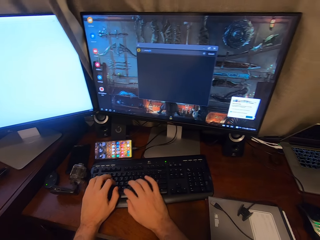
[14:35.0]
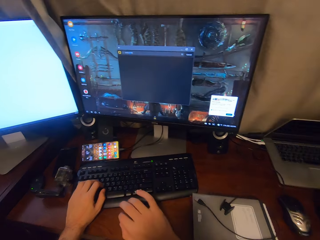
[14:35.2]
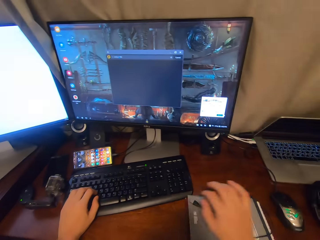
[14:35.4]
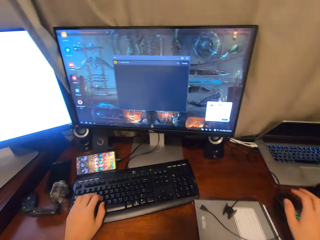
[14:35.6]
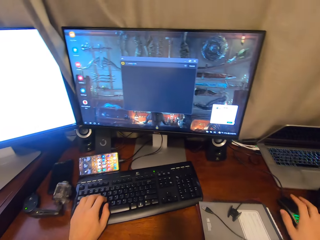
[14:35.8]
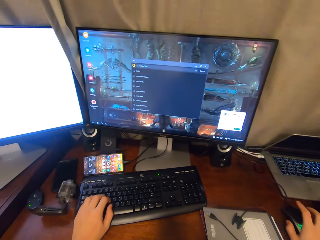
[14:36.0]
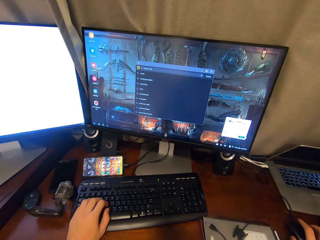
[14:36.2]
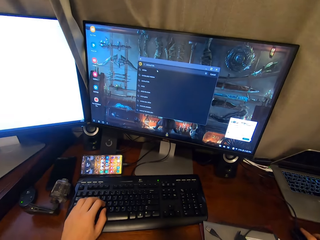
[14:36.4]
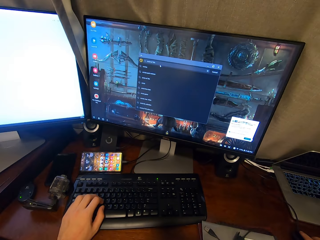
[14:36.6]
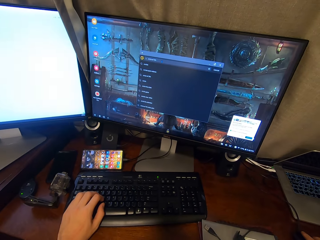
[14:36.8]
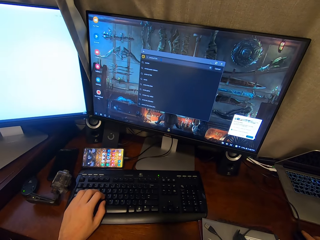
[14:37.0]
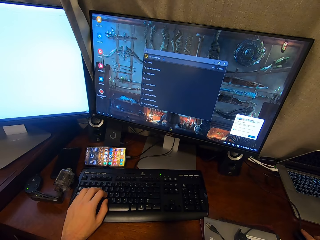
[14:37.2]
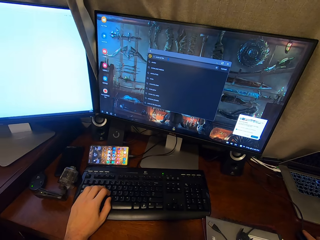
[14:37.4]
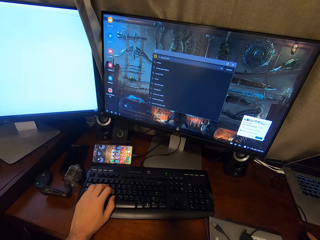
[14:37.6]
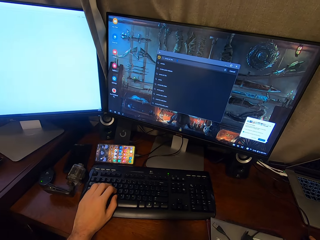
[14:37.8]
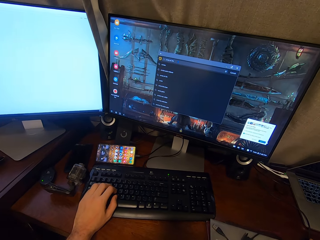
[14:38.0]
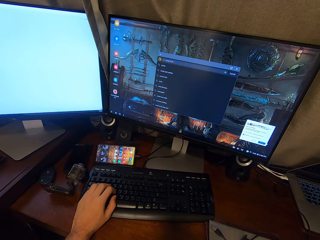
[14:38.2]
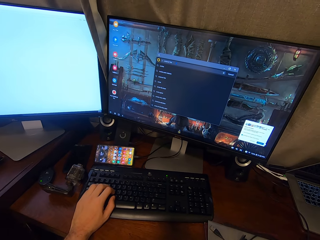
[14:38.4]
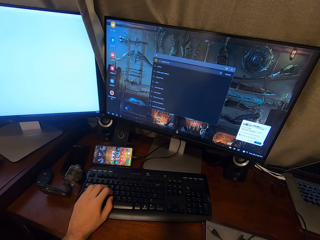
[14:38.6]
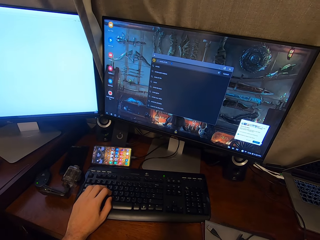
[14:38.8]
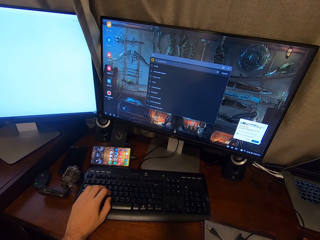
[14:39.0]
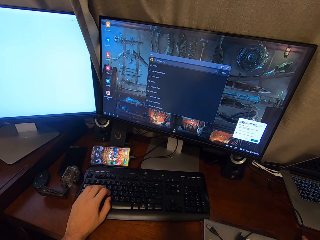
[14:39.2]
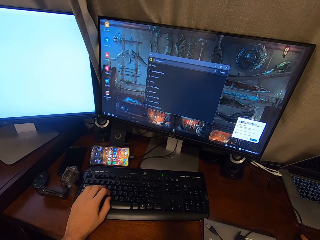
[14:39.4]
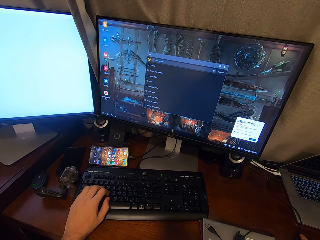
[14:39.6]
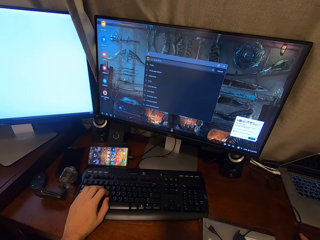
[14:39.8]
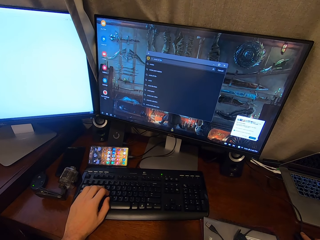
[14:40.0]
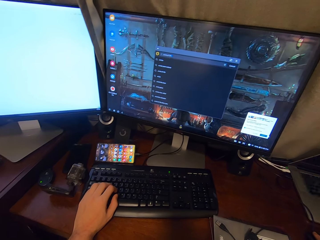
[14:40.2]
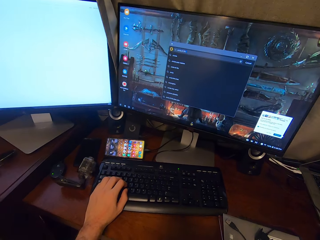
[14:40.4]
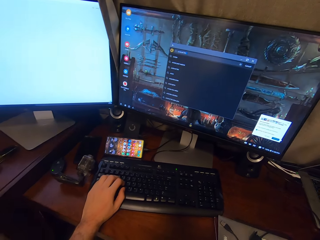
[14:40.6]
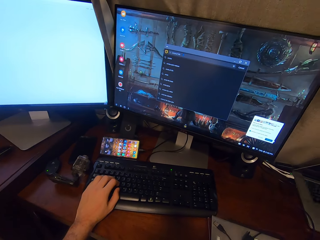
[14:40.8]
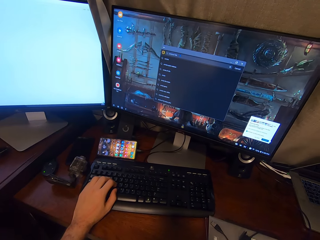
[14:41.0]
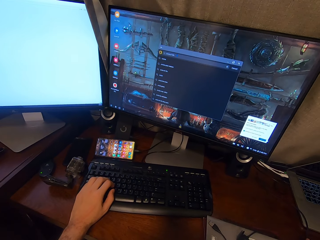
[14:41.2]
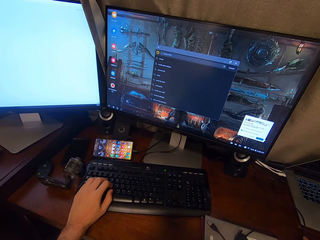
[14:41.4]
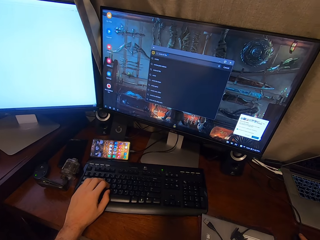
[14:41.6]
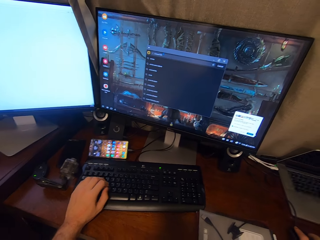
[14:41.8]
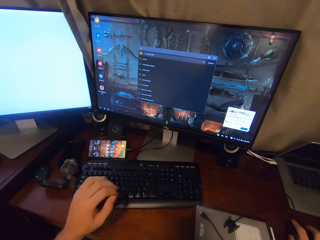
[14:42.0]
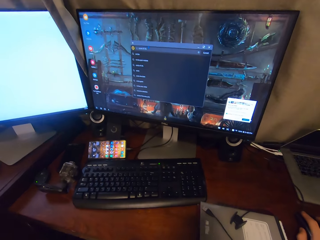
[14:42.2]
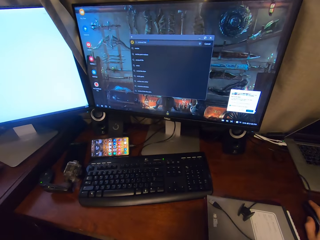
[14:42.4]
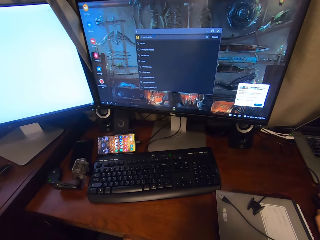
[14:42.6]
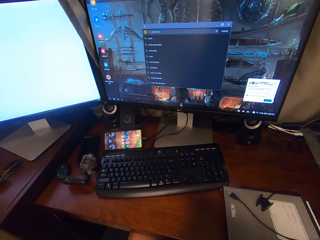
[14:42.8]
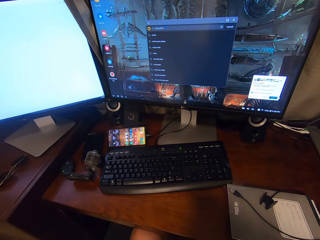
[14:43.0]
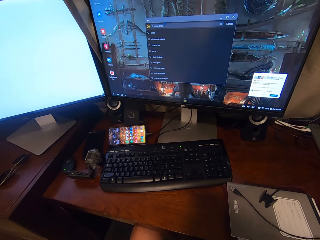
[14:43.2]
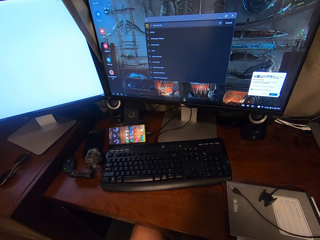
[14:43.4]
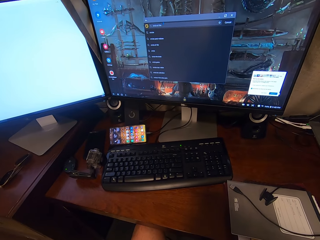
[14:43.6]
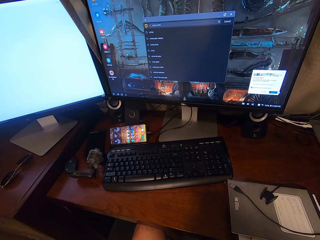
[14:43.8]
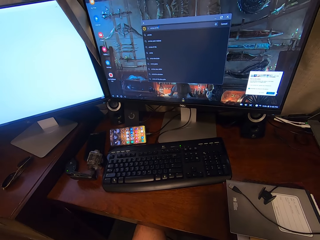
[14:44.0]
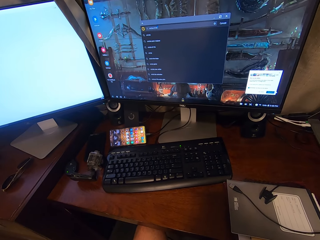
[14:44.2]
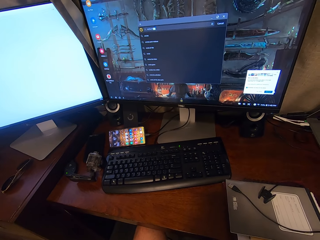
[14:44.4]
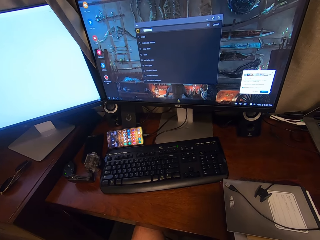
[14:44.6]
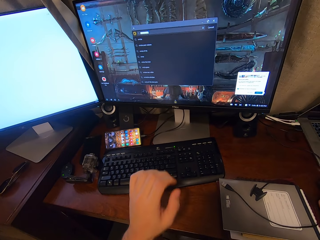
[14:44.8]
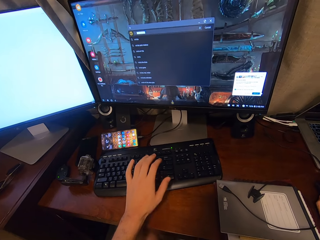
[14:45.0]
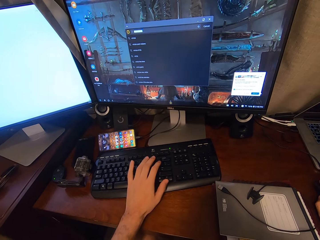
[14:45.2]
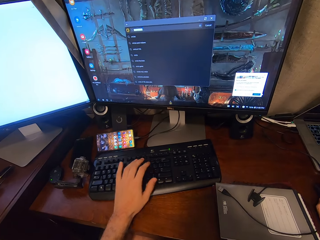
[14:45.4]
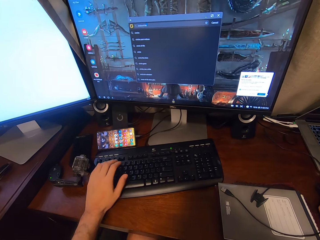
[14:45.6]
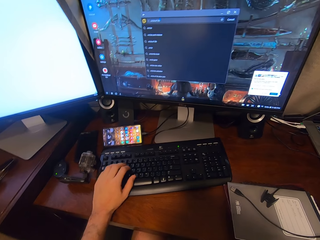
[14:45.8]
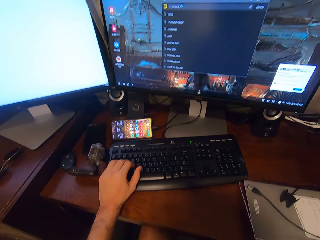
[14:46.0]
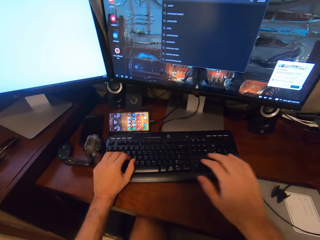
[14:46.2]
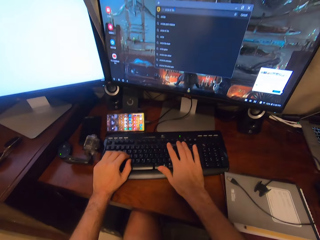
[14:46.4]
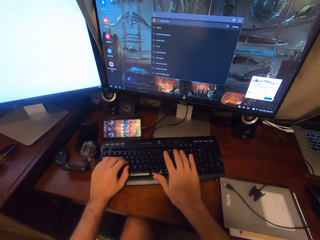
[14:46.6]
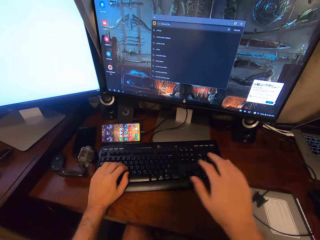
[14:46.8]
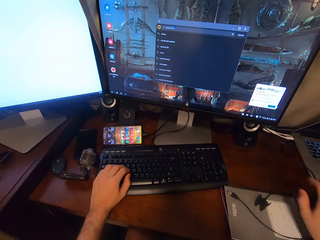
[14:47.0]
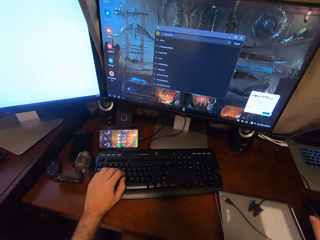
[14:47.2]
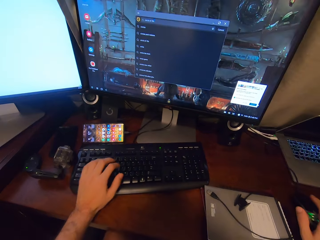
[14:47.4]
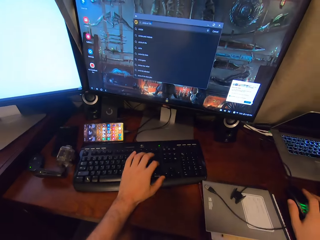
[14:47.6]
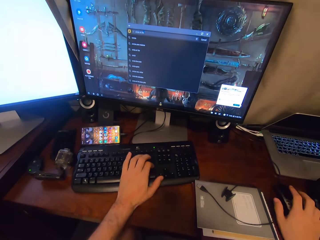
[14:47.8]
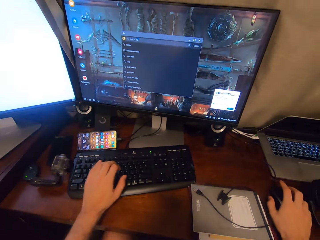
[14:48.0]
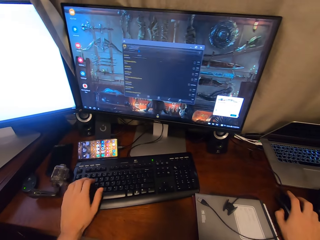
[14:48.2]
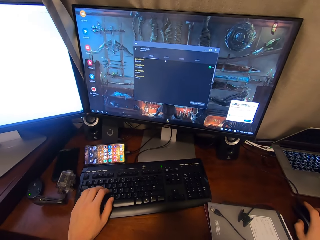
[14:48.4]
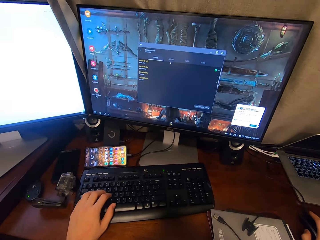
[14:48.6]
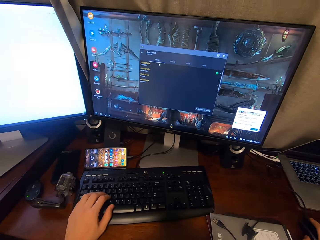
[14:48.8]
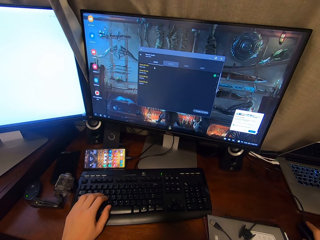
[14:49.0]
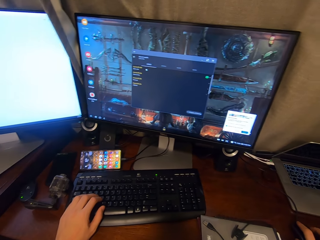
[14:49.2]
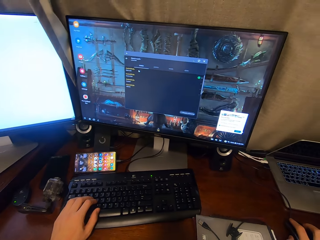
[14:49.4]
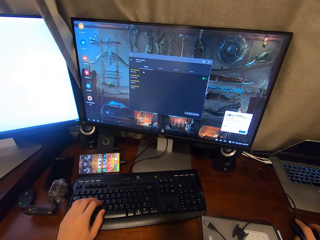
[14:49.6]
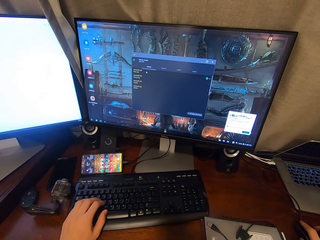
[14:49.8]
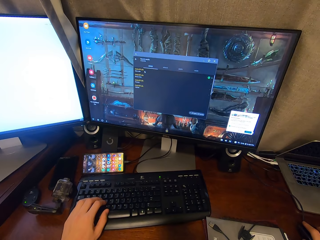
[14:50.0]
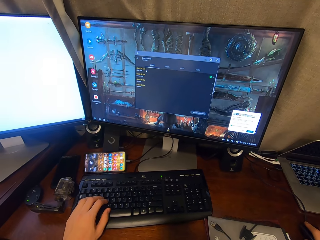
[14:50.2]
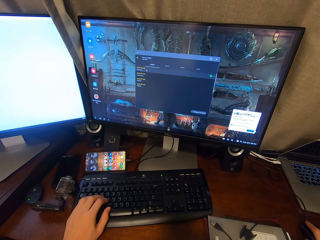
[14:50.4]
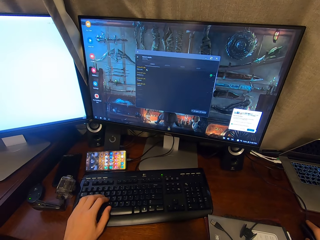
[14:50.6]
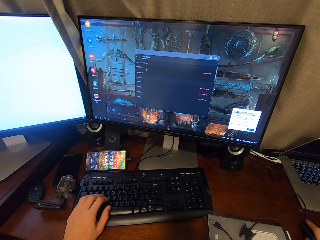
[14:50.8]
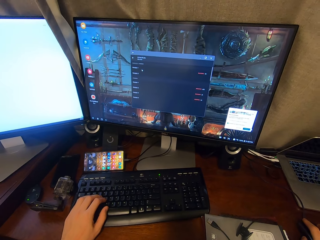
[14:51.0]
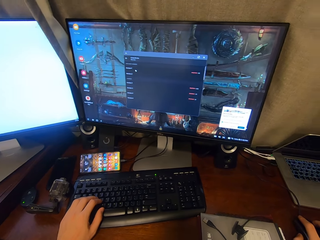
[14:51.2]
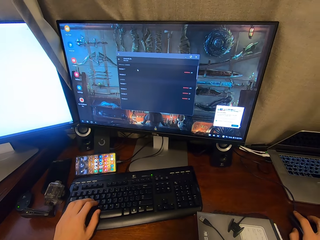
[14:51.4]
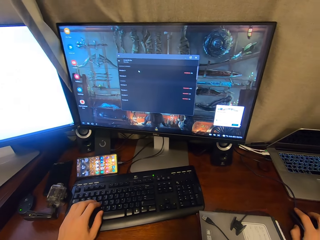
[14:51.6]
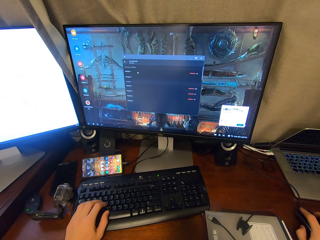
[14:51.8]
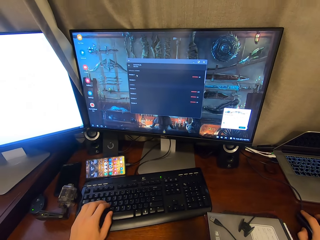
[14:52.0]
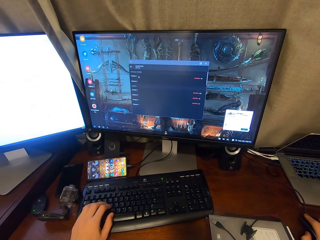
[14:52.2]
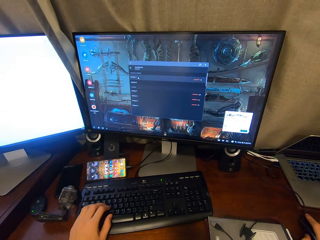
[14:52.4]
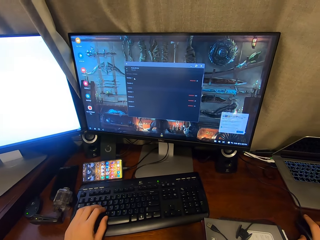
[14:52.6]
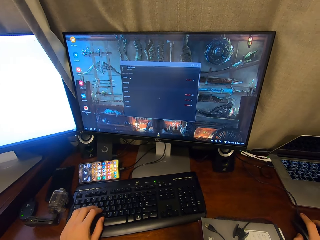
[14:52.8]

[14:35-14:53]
The camera wearer clicks on a mouse. They hold the mouse. They touch the face. They type on a keyboard using both hands. They click on the mouse. They hold the mouse.

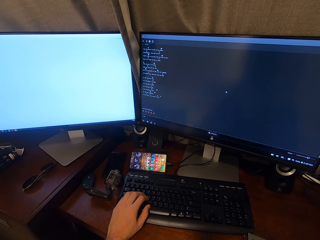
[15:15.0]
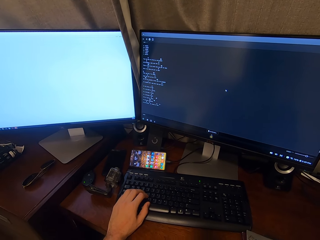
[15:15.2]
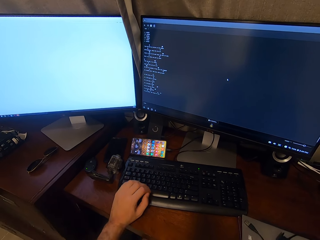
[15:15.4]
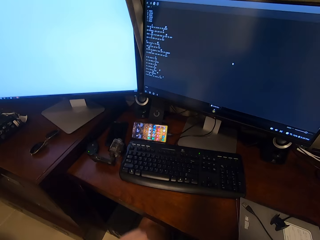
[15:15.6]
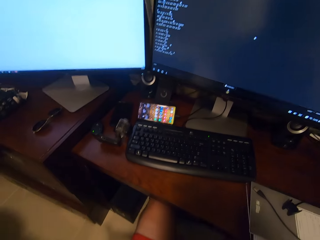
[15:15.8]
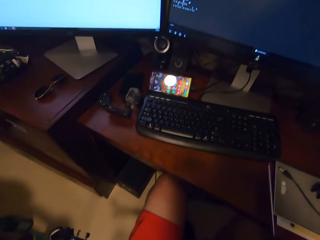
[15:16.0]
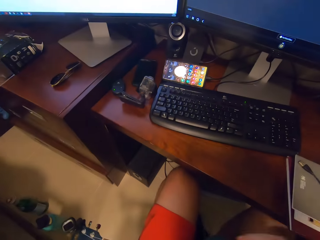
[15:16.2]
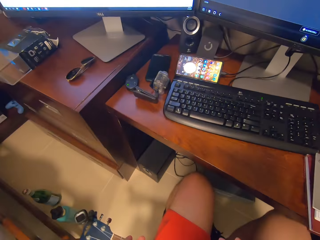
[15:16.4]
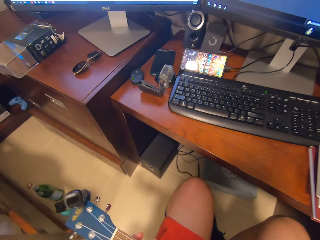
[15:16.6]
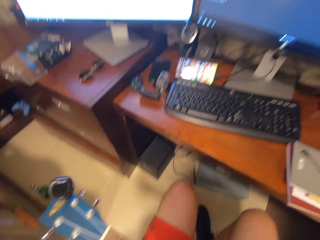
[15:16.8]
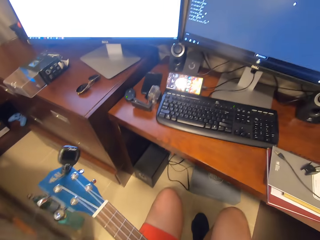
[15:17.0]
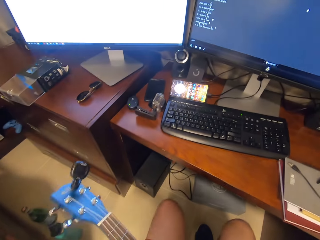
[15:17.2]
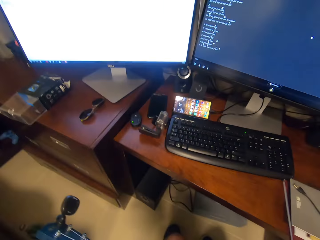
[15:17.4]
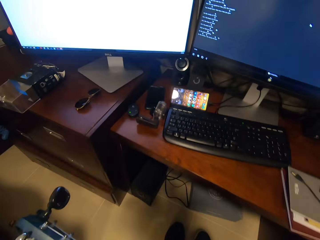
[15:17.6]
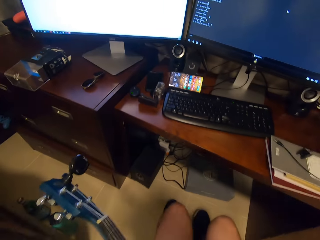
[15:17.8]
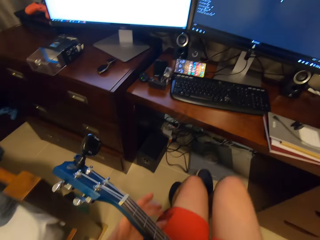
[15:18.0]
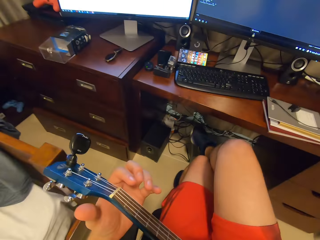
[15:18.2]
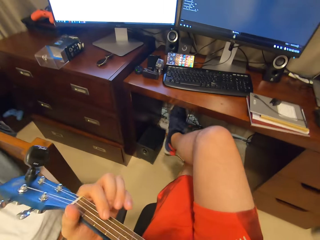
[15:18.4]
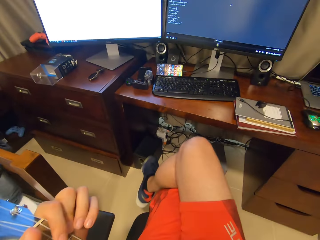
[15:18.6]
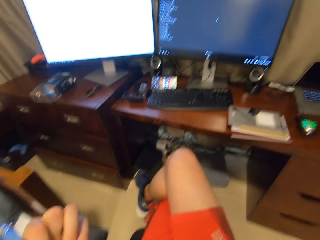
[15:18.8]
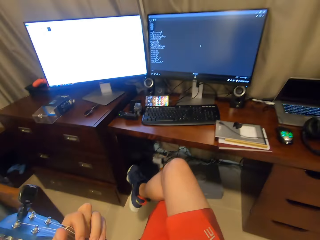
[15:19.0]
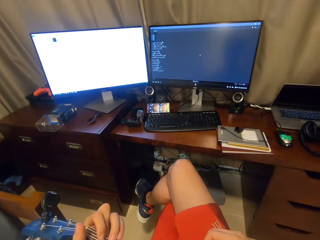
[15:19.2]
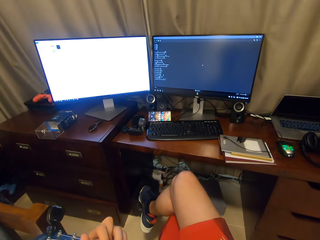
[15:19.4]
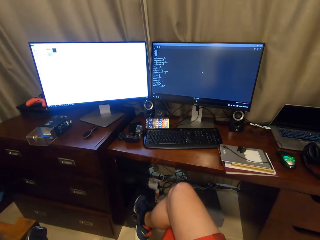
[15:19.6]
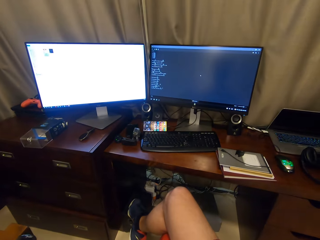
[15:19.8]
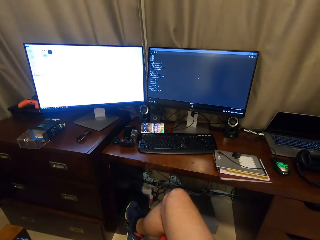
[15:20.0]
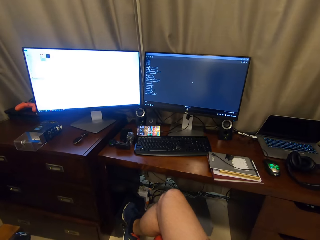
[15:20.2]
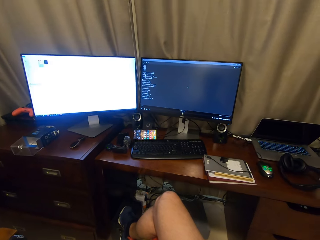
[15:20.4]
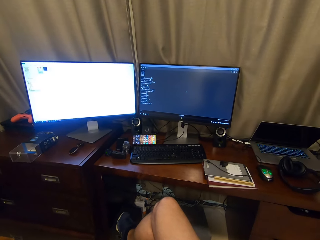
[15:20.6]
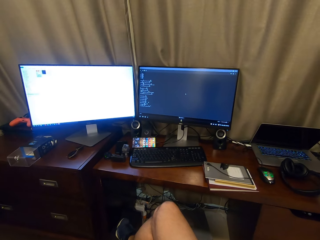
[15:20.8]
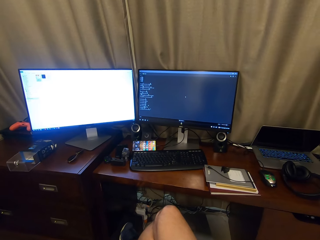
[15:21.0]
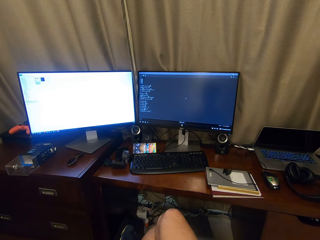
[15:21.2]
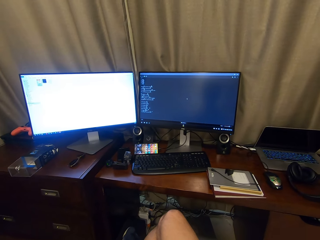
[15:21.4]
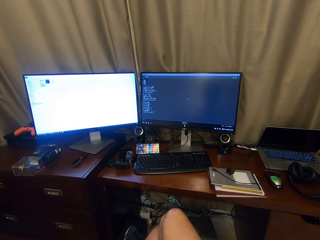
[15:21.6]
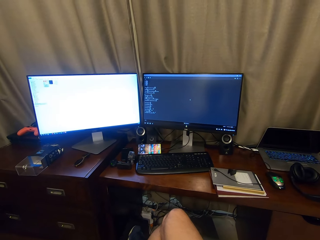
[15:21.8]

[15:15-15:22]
The camera wearer picks up a guitar on the floor. They cross the legs together. They play the guitar and sing.
